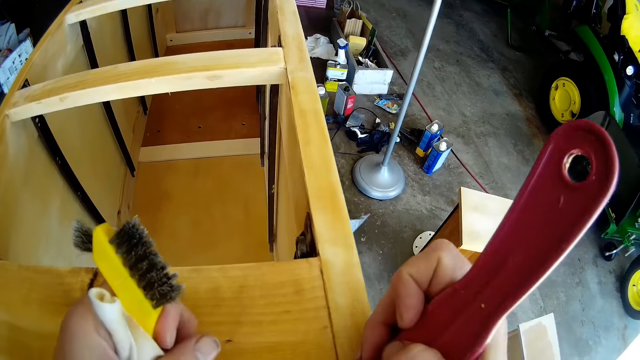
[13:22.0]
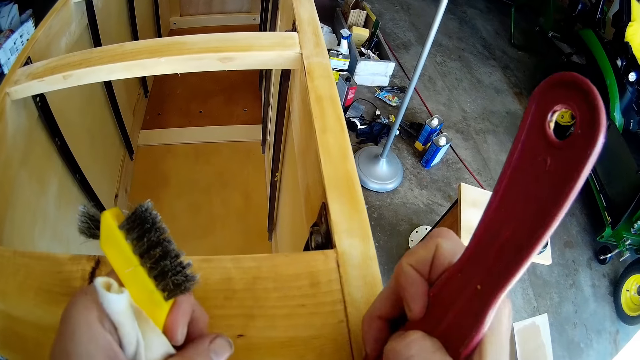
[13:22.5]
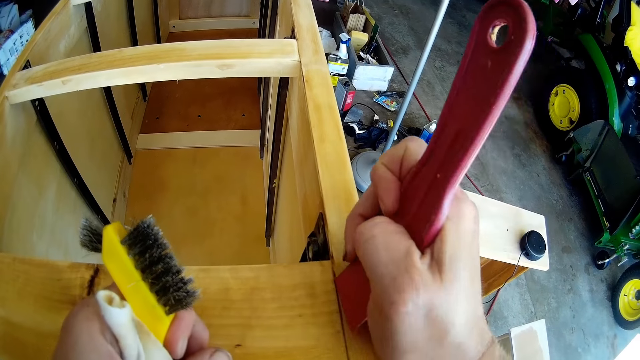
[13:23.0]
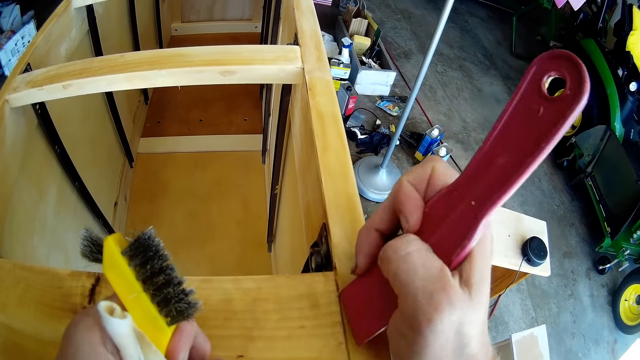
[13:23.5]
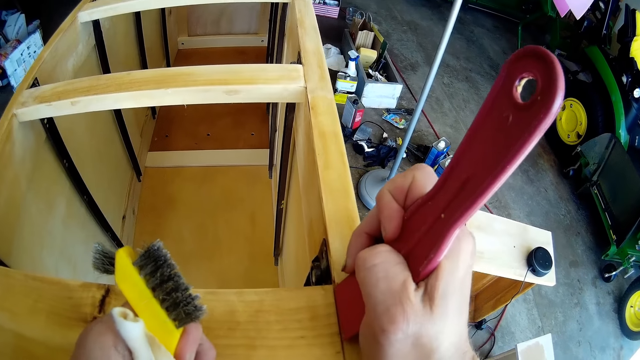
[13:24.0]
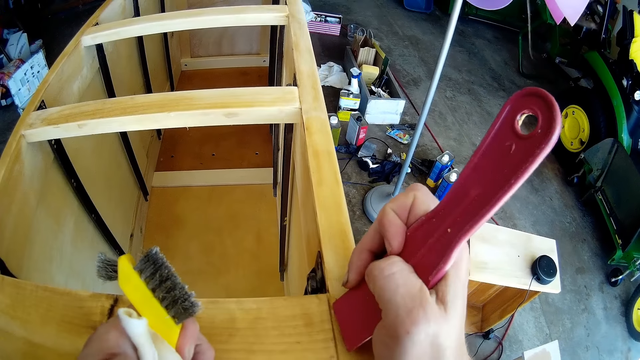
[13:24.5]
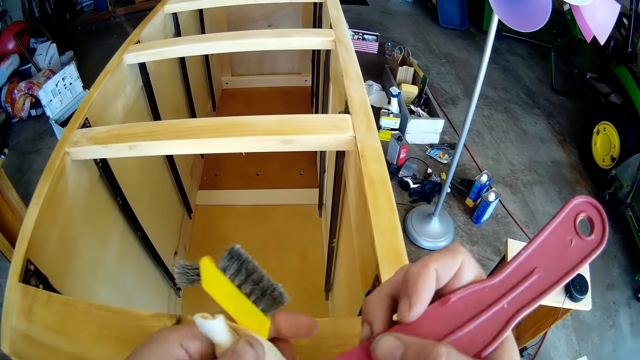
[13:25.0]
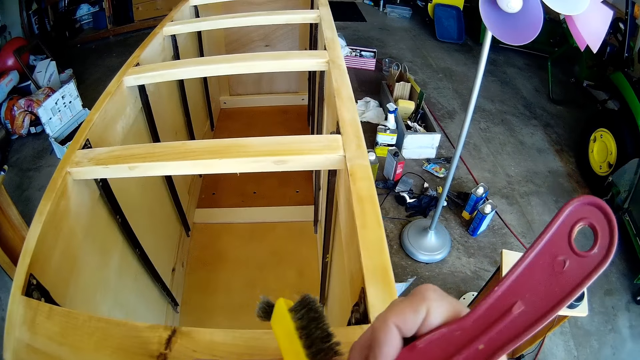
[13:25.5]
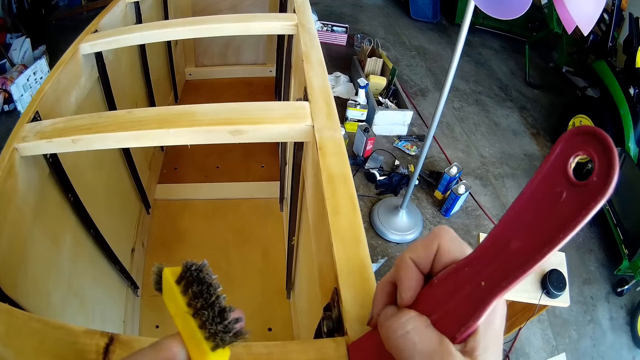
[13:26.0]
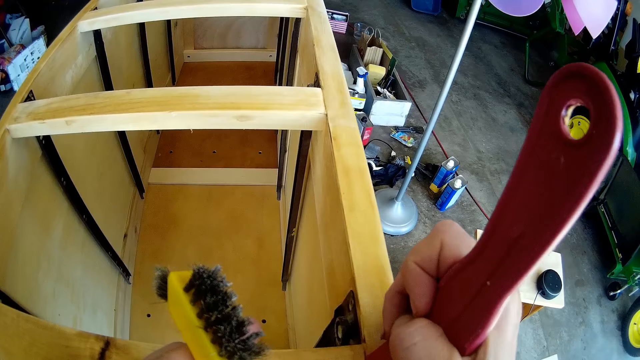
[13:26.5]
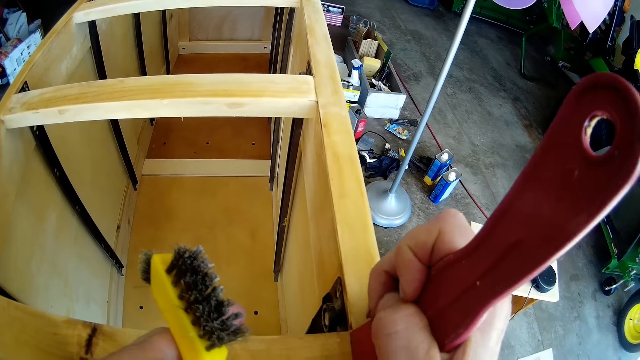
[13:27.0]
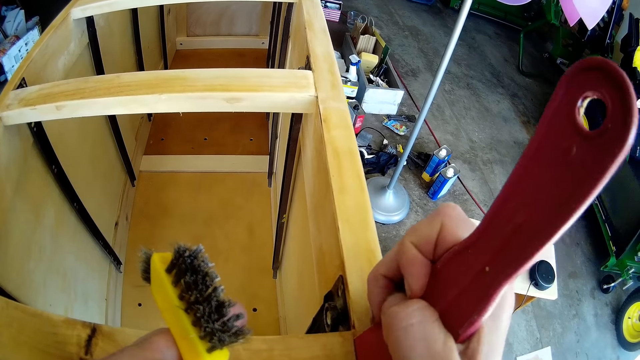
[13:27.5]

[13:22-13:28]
The camera wearer scrapes the chest of drawers with a plastic scraper.

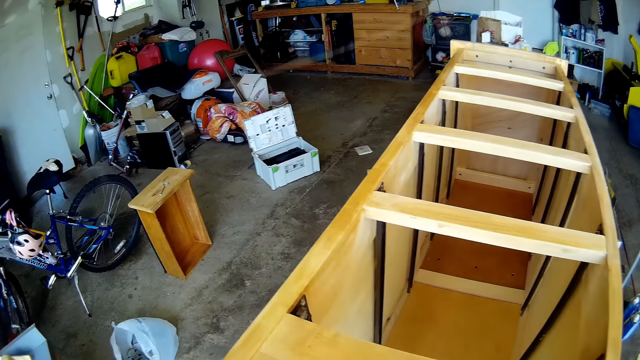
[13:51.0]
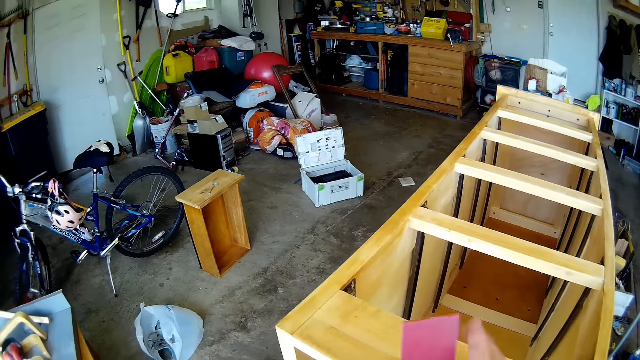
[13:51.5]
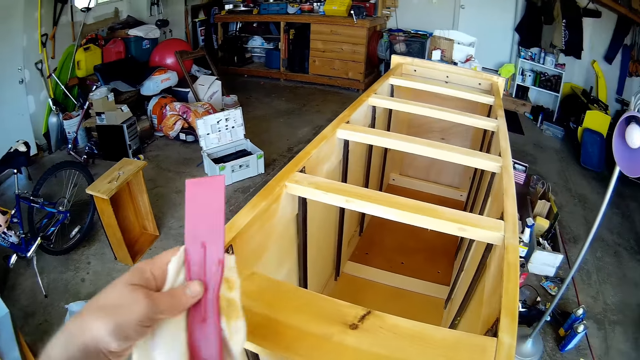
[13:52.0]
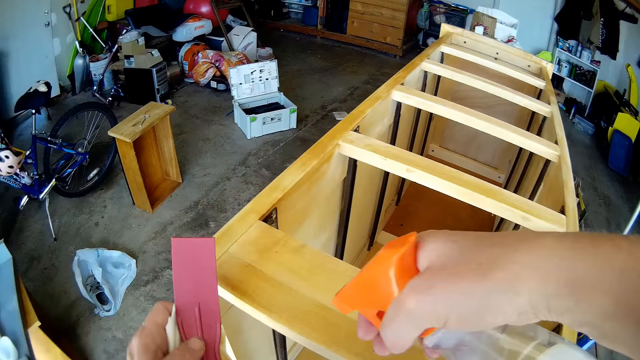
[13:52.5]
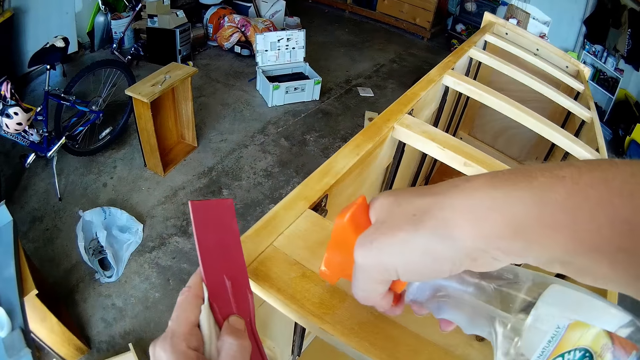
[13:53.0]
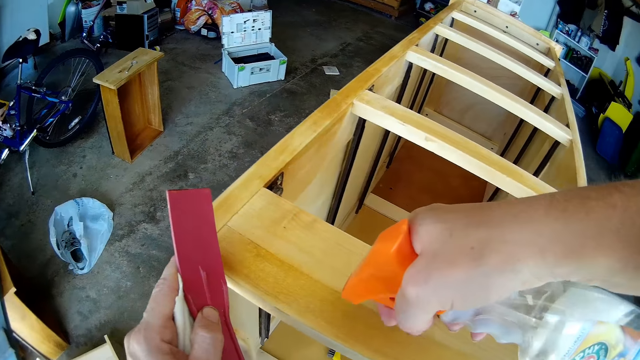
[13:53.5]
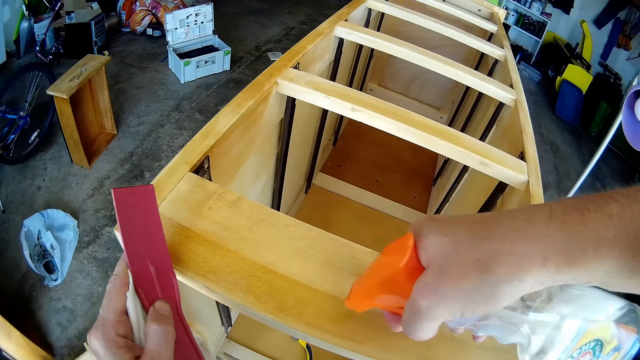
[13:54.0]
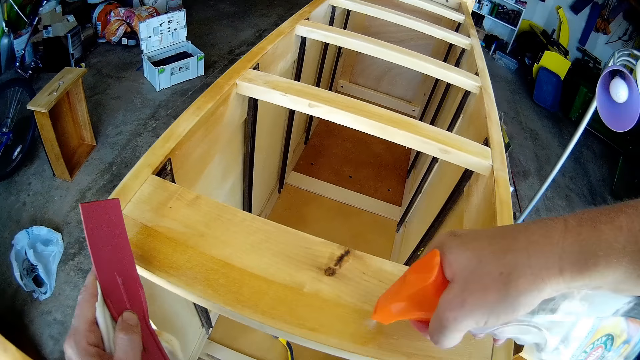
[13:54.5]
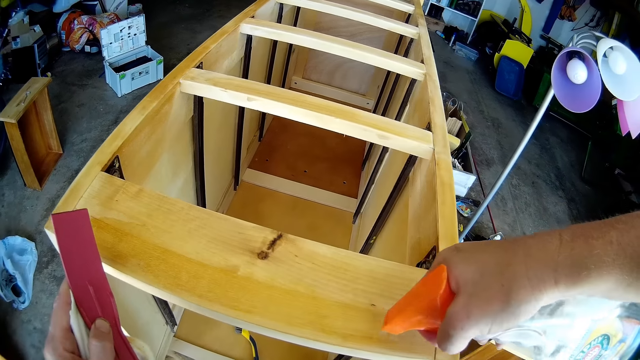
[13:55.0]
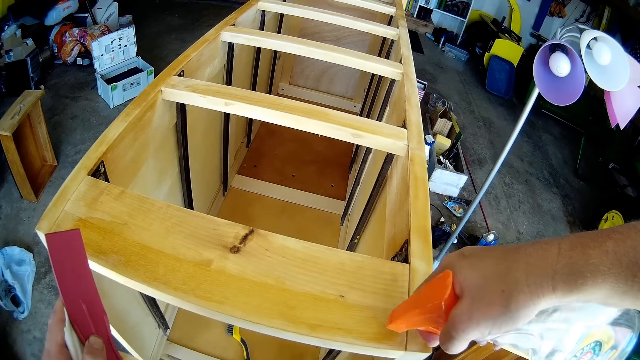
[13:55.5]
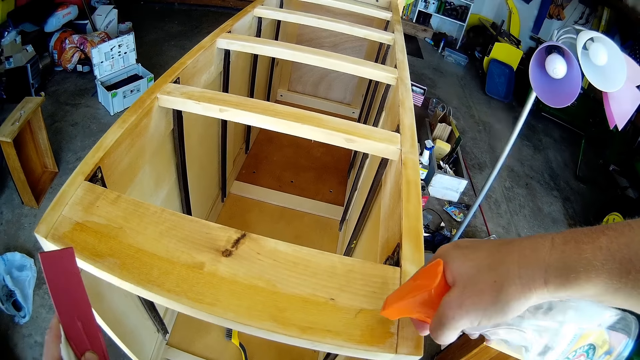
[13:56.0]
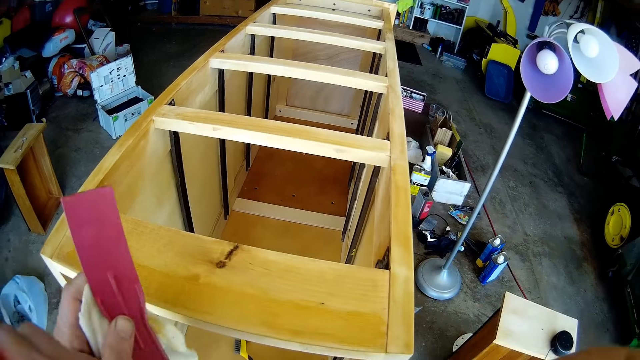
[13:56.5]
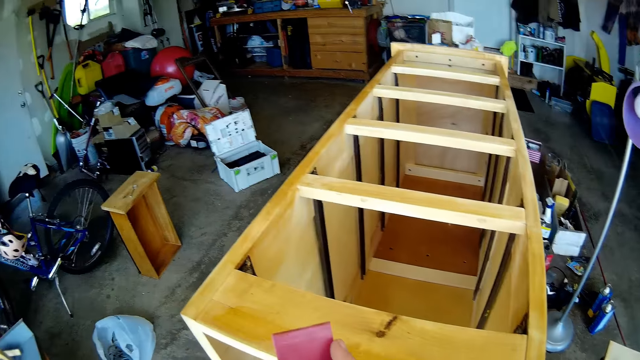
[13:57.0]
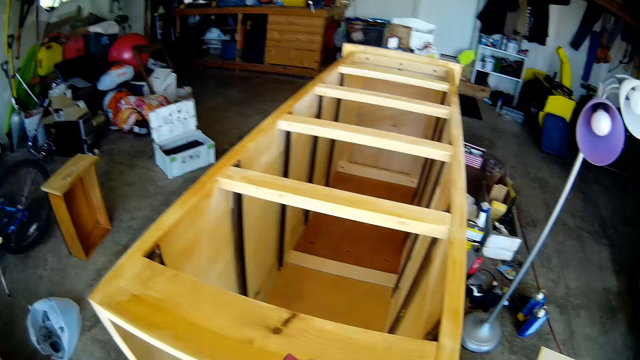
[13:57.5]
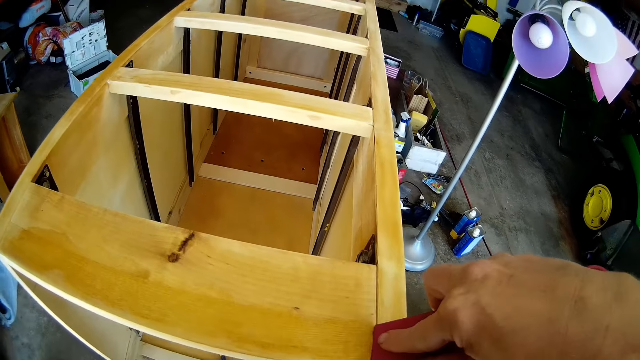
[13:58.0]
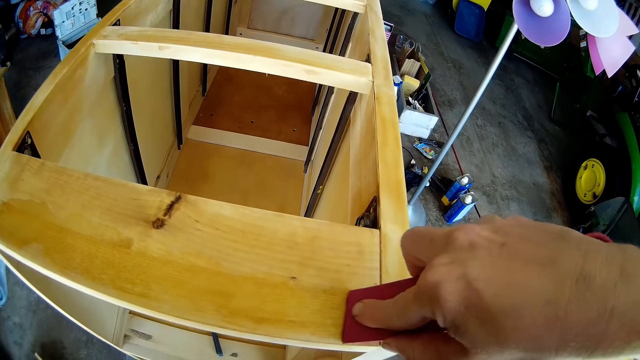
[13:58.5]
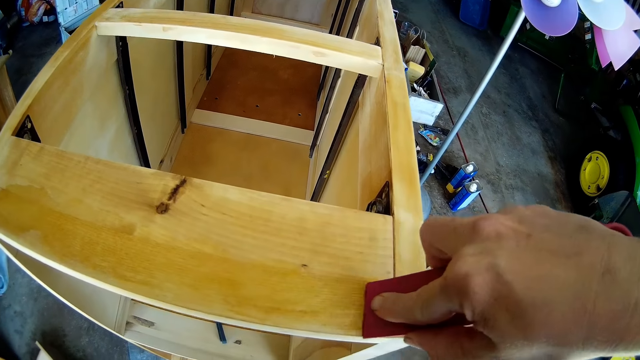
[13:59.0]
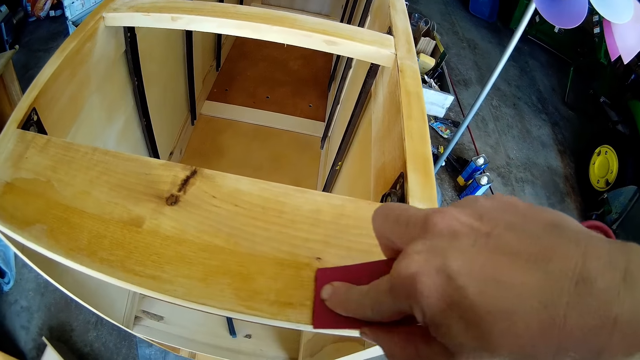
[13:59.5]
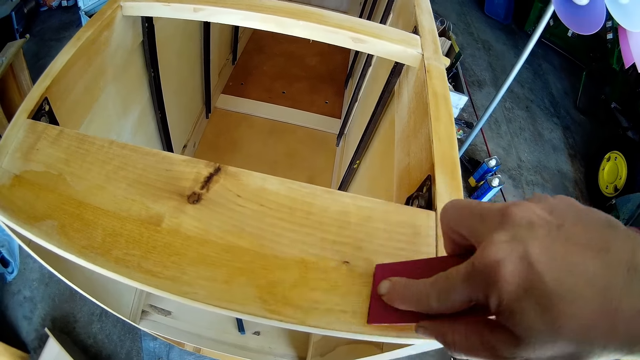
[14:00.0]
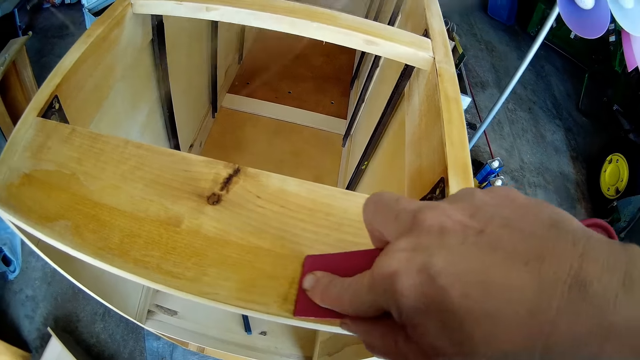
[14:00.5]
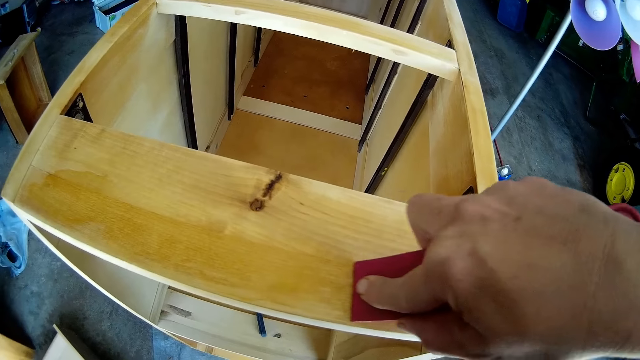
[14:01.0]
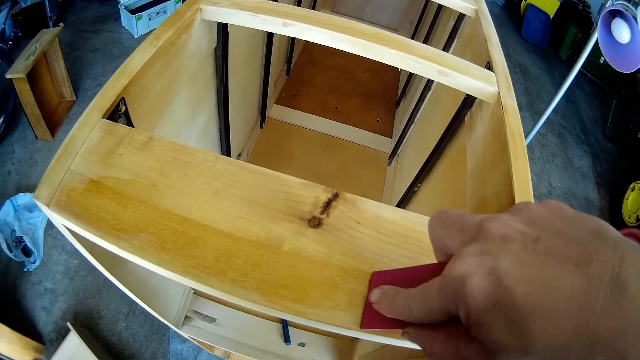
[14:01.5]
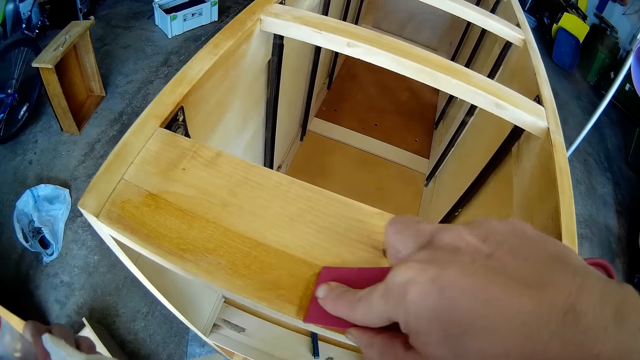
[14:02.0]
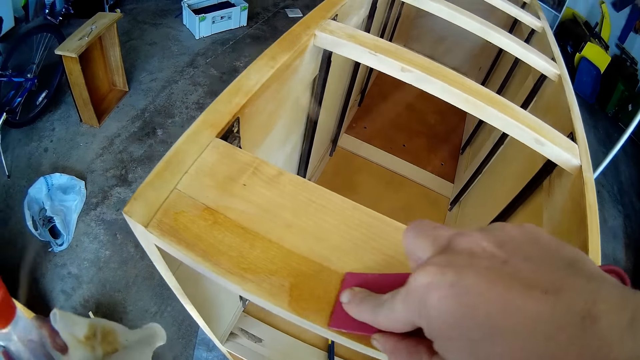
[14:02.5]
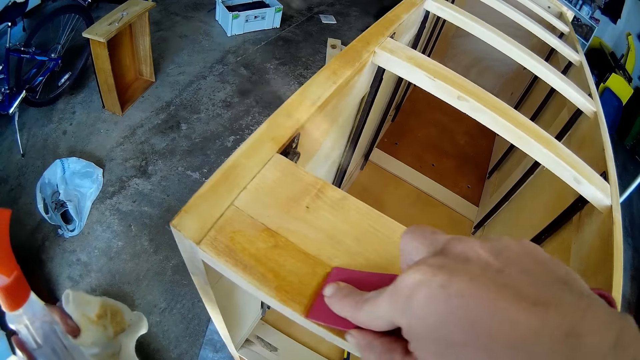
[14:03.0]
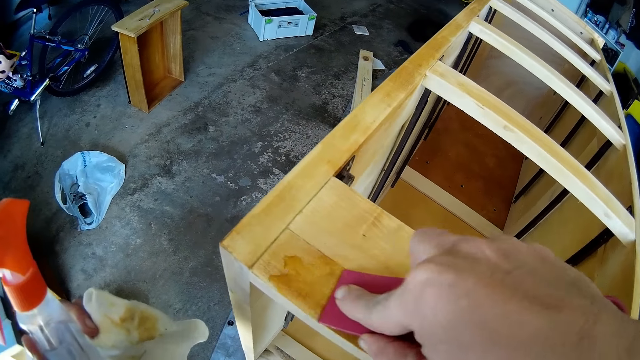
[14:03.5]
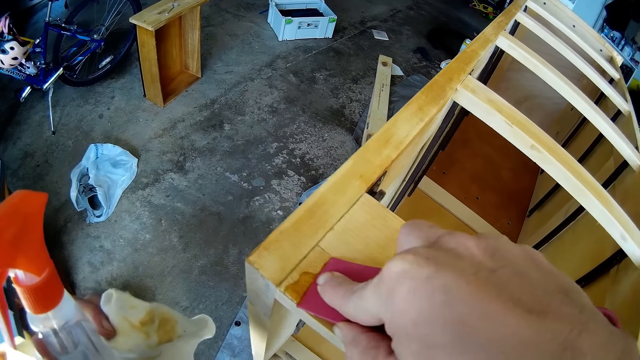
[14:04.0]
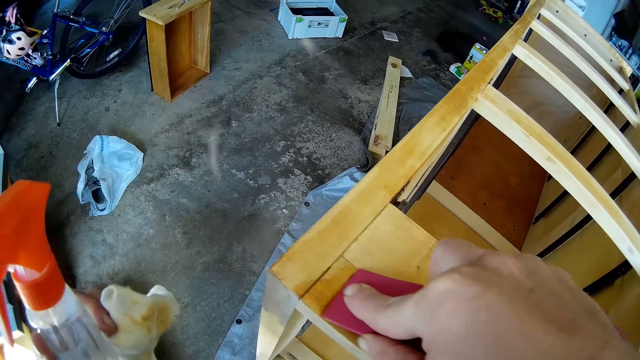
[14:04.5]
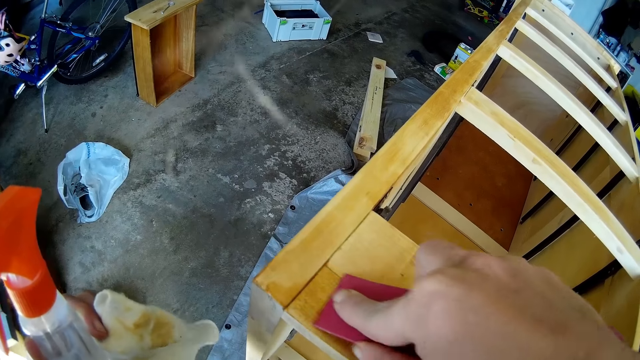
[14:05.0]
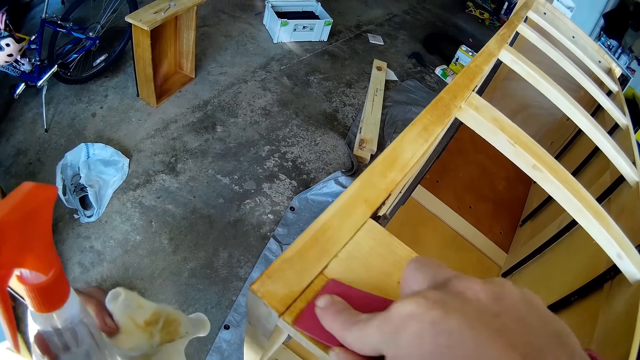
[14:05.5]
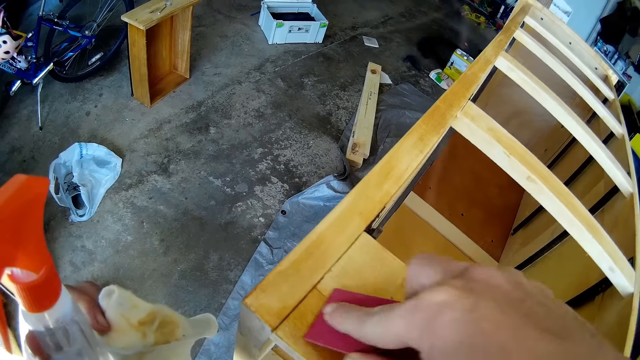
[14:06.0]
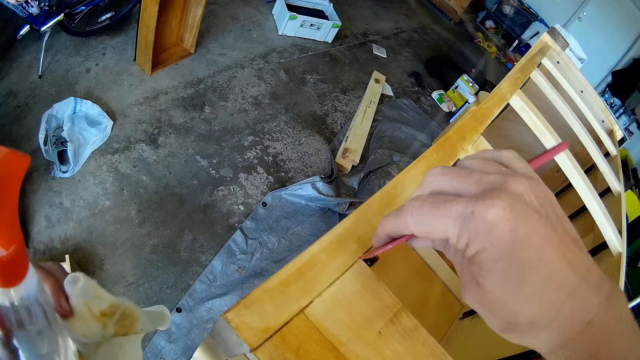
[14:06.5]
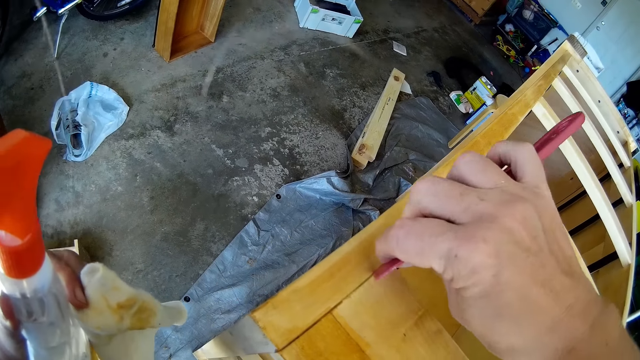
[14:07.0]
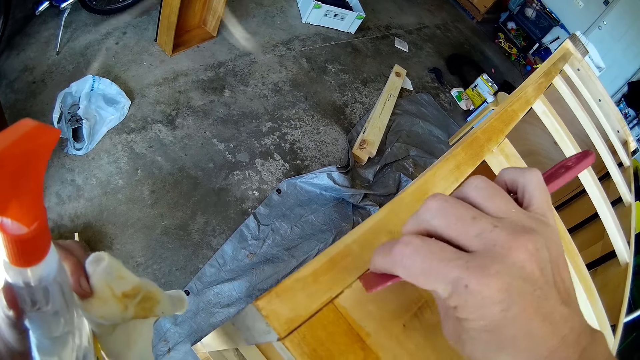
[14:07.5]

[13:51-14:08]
The camera wearer sprays the cabinet or chest of drawers with the wooden furniture cleaning spray. They place the plastic scraper on the other hand. They scrape the chest of drawers with the plastic scraper.
